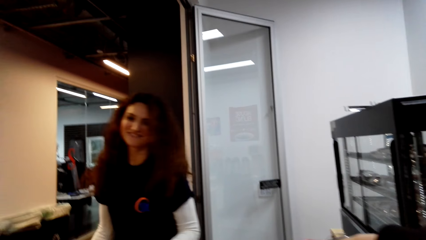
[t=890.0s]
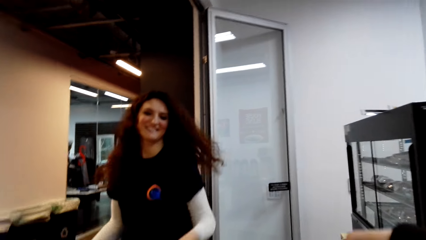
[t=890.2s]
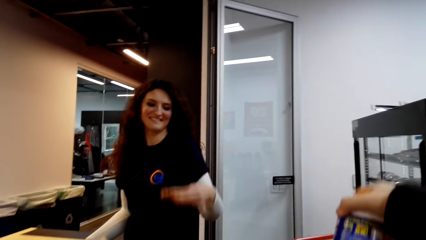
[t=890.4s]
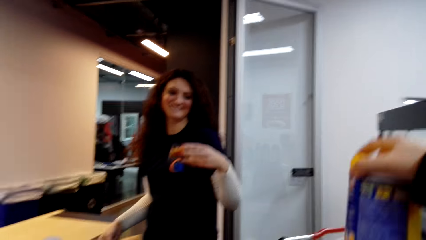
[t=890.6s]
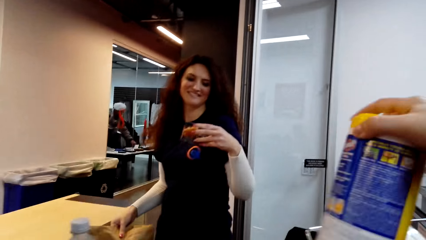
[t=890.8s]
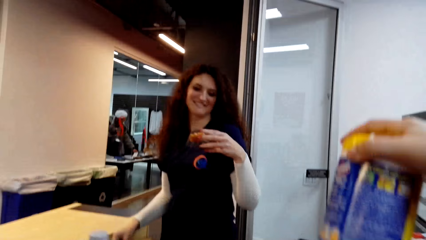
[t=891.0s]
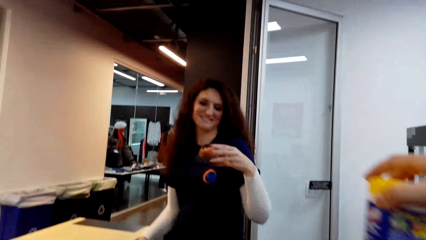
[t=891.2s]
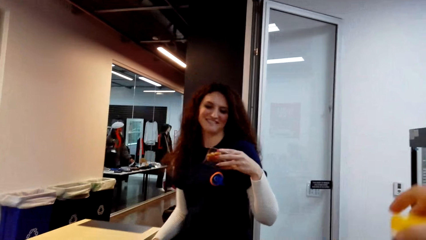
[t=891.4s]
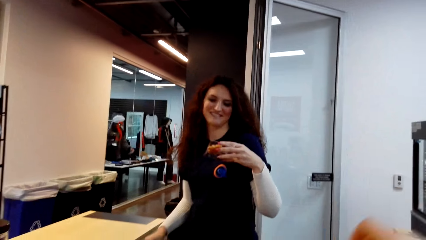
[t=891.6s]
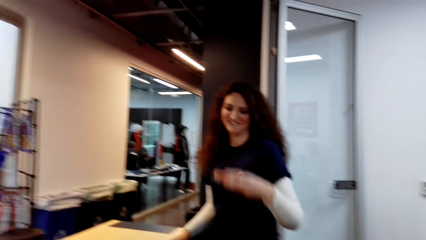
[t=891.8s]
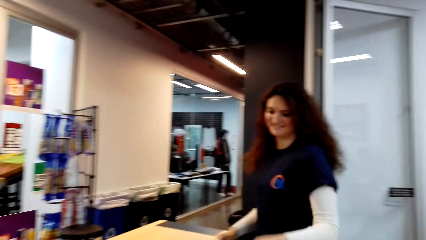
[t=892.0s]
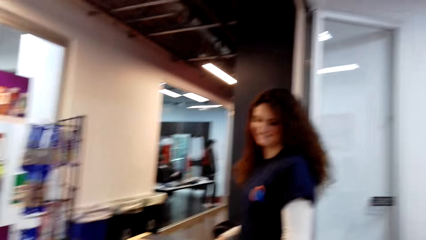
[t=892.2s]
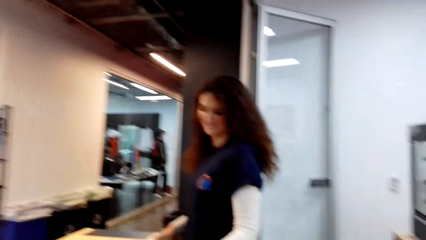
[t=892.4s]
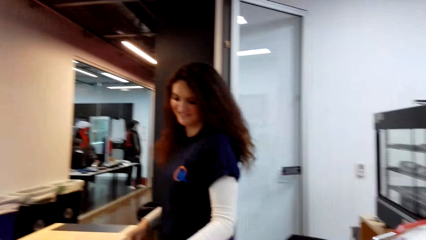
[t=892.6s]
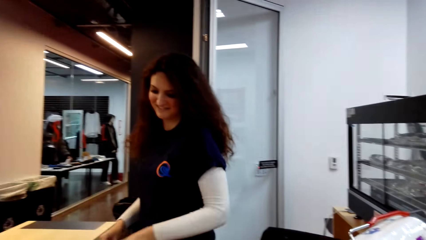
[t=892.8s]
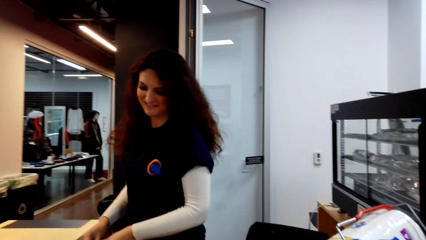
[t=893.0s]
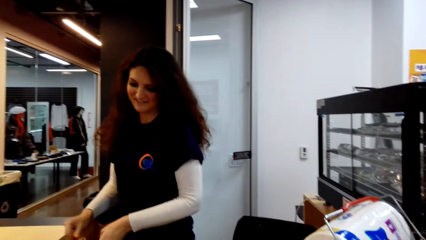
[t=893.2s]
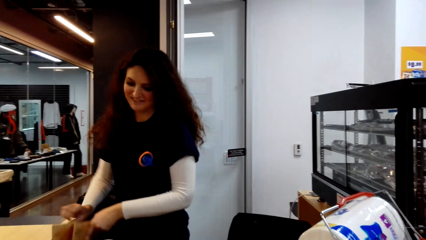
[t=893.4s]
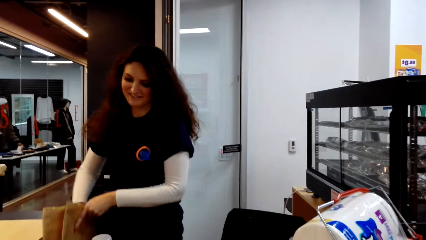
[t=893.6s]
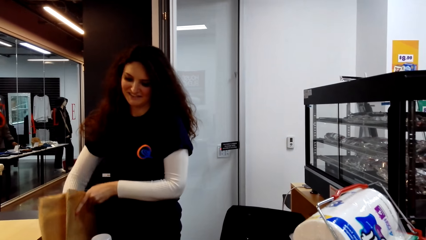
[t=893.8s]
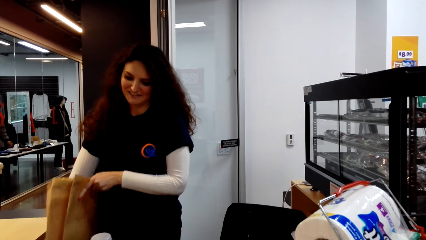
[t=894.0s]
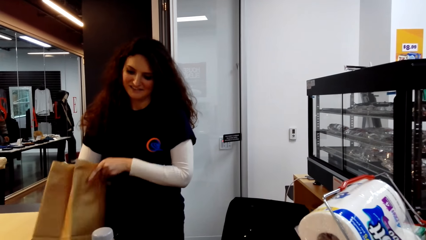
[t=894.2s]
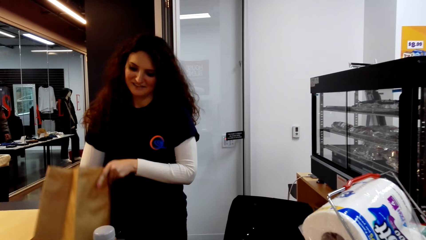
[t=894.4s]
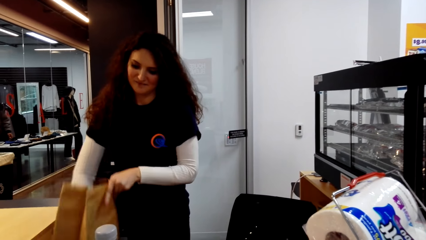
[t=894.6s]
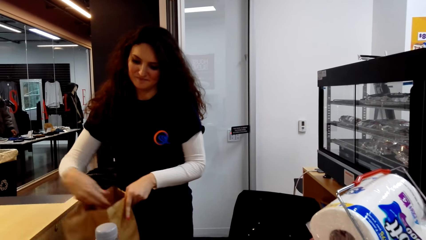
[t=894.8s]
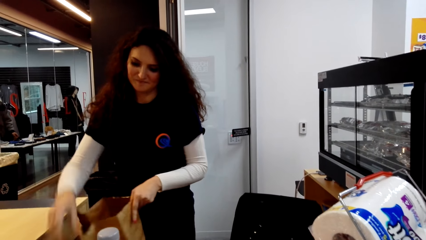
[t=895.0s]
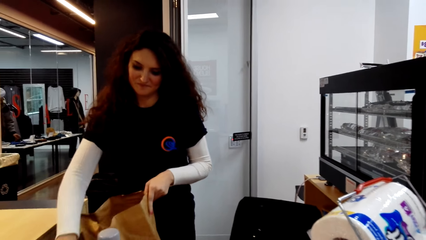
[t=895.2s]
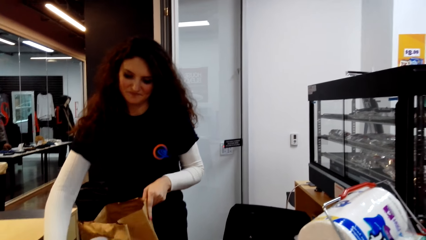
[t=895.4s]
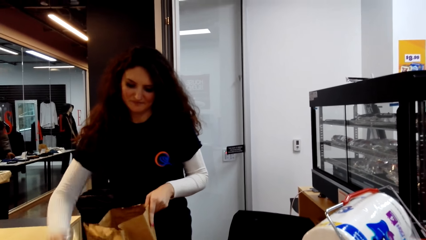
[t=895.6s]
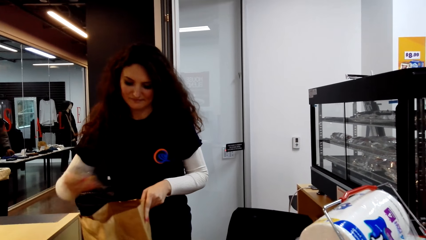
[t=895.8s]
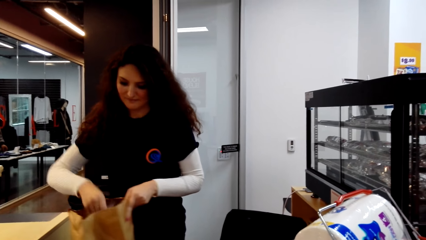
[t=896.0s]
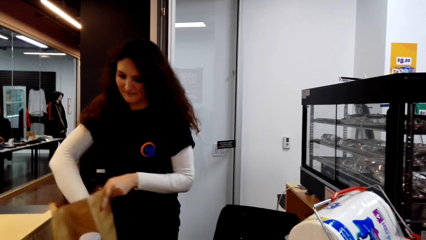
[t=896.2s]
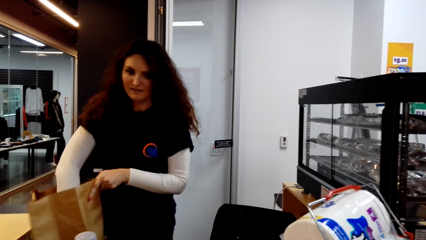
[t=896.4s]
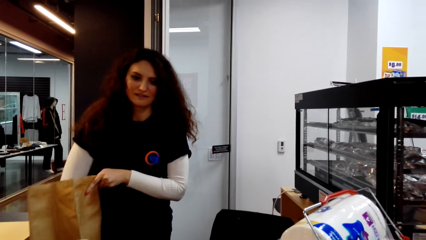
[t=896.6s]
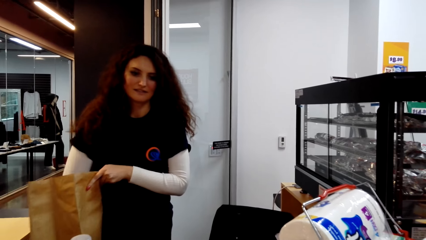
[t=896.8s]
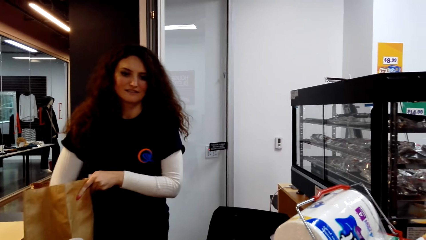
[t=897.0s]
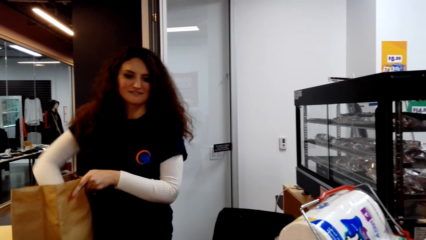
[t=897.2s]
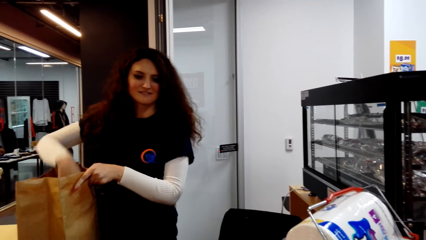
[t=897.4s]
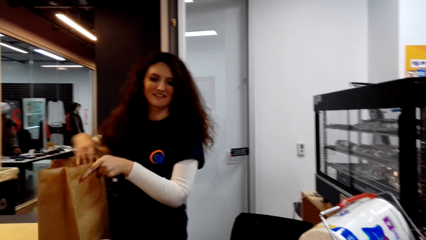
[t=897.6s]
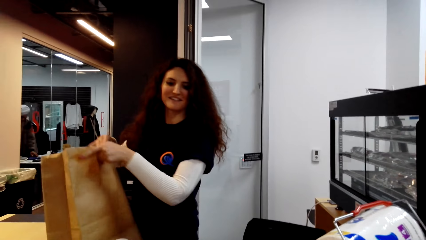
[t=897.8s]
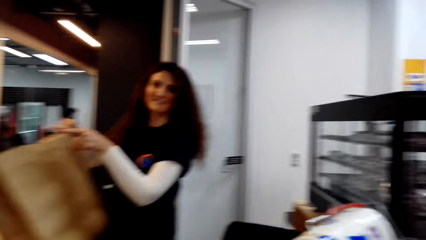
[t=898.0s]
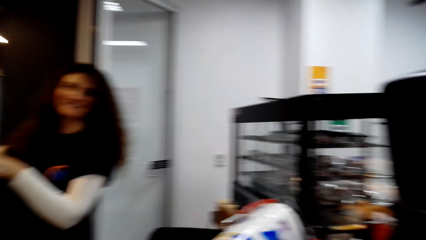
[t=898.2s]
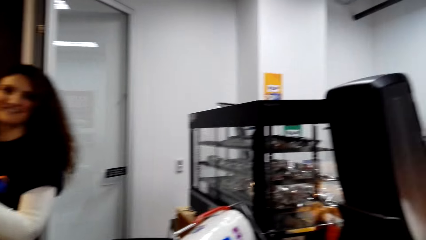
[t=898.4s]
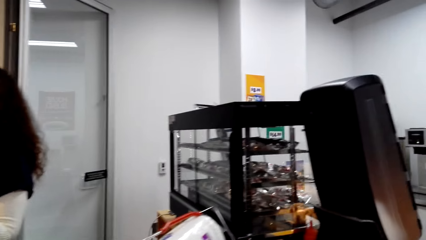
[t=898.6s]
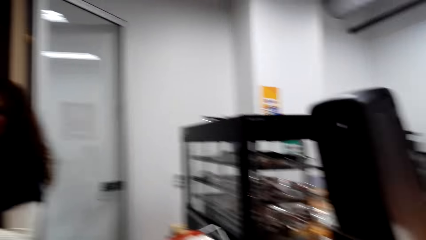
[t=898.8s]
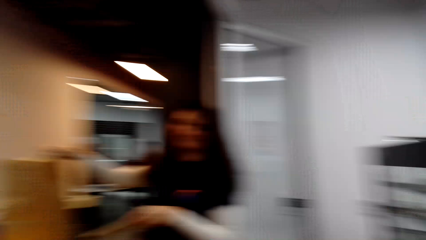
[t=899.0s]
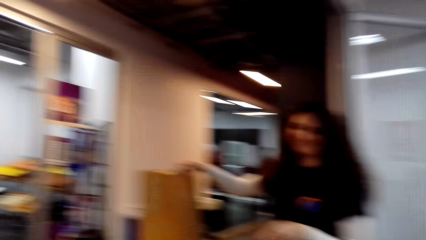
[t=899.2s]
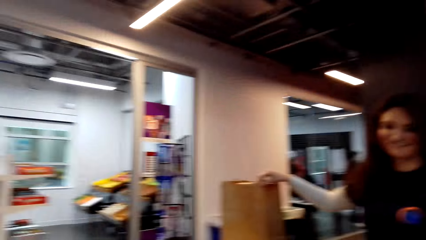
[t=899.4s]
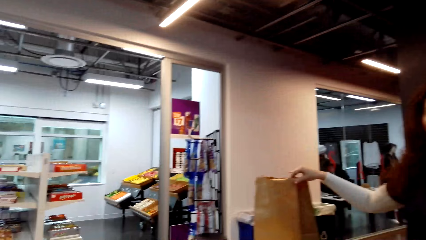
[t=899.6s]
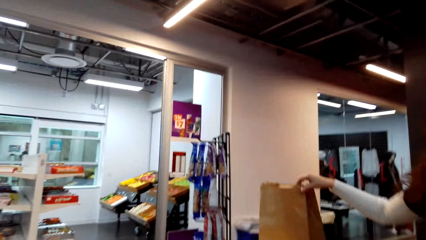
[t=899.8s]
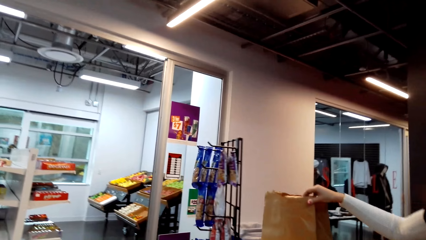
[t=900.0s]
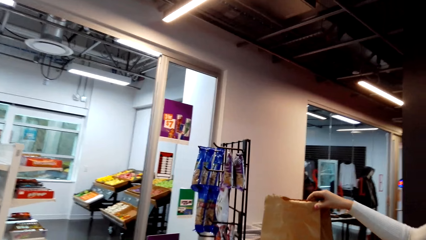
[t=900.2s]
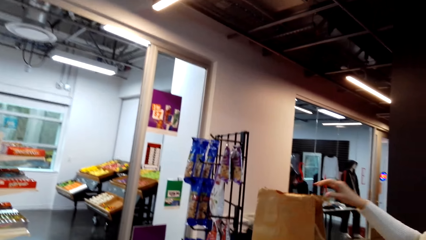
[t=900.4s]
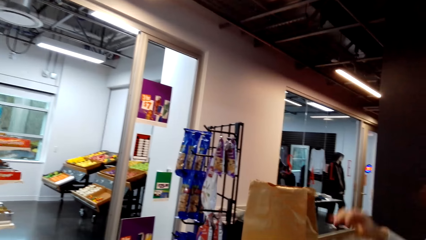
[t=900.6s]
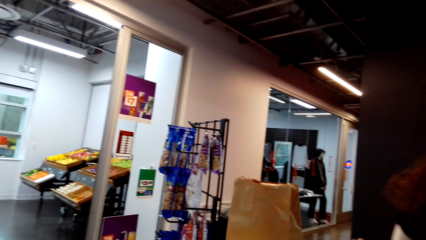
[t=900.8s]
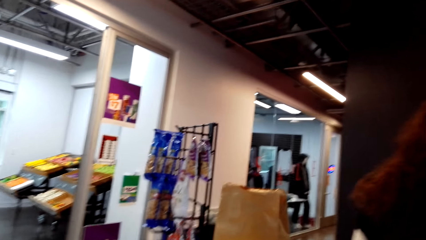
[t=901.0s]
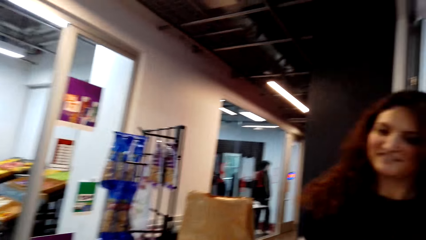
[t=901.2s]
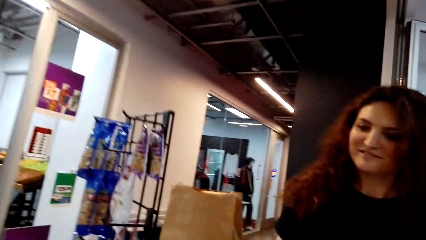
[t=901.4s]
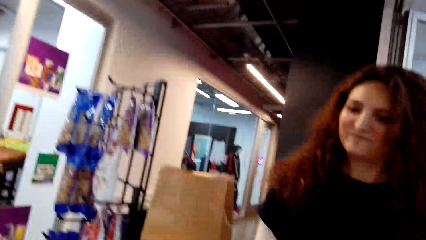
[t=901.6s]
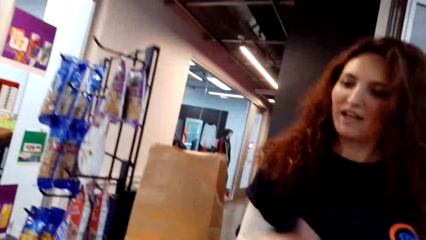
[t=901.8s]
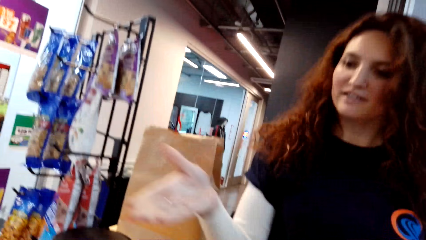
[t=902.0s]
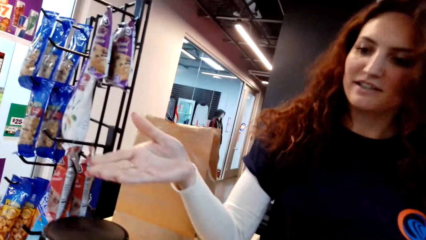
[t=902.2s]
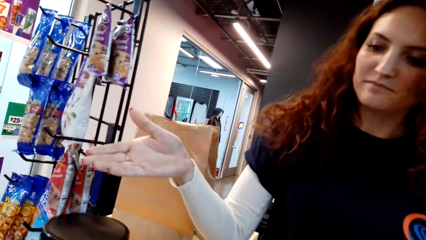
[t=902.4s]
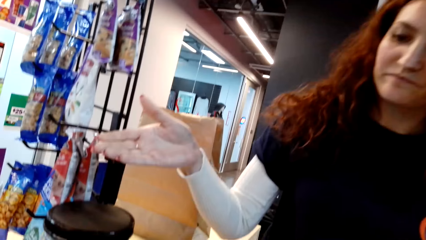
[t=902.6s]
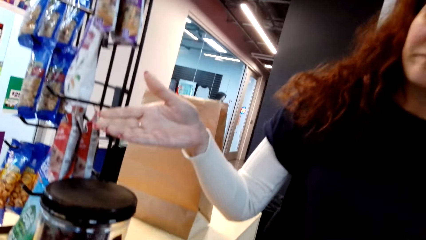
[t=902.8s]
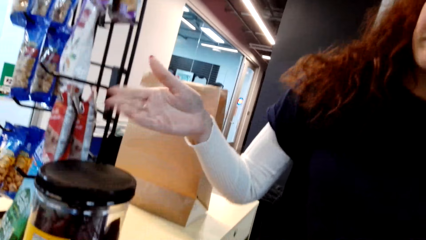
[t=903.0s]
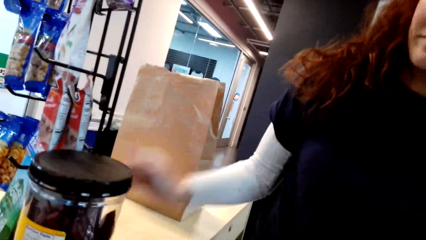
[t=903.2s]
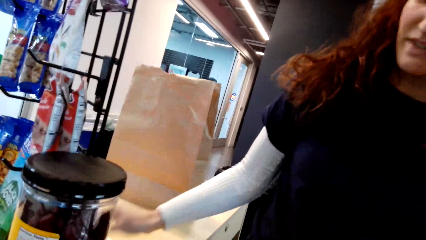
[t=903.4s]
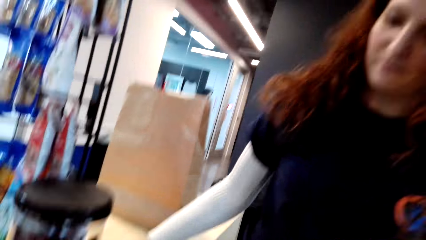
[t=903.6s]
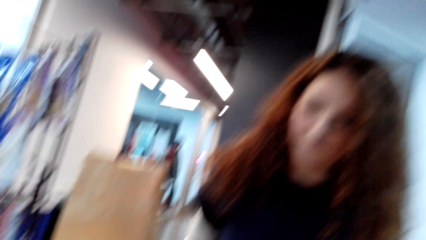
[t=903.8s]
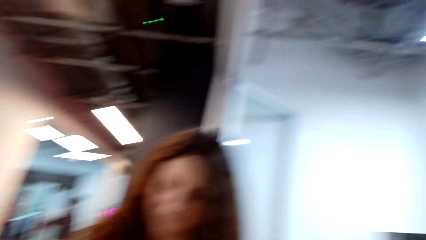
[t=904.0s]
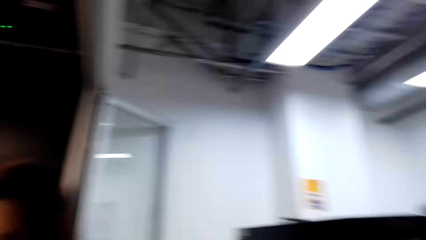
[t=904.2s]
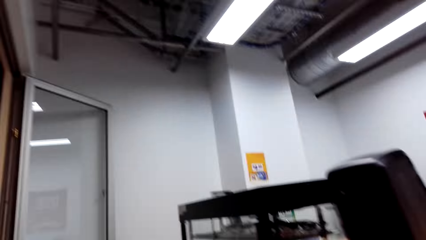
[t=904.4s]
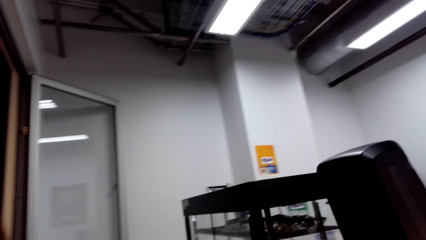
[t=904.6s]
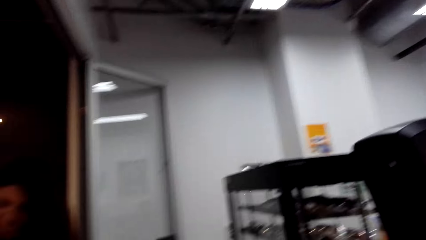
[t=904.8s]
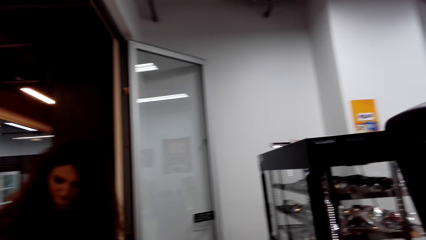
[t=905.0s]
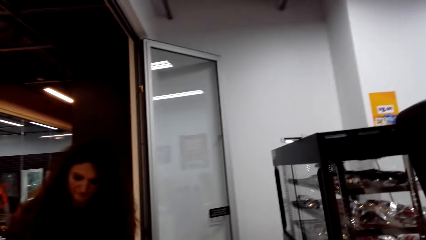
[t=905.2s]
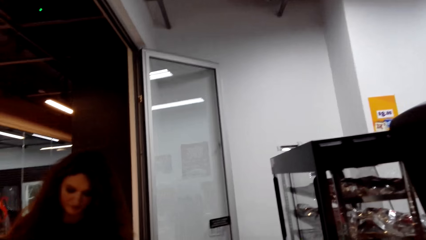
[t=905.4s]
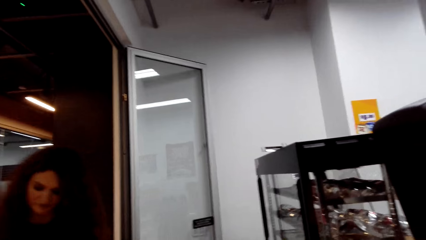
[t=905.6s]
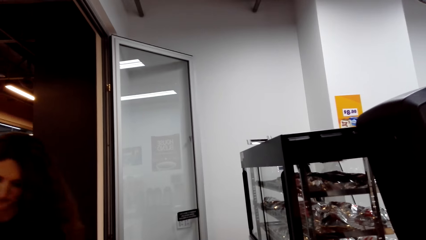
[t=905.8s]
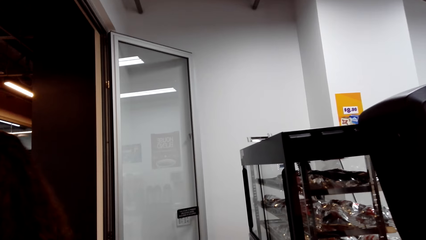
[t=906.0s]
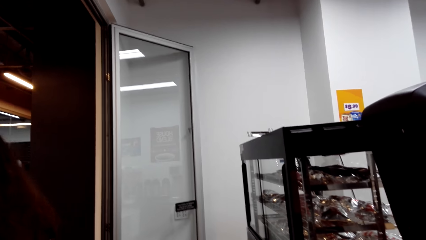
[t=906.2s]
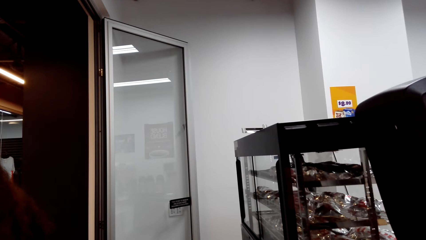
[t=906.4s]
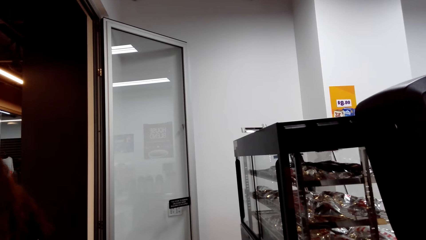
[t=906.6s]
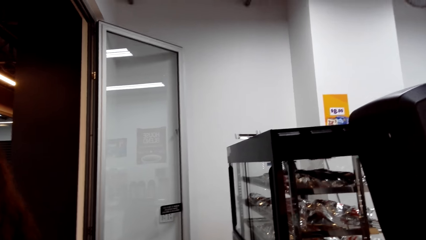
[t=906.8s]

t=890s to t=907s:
The camera wearer dialogues with the cashier. The cashier holds something. The camera wearer holds something. The cashier opens a shopping bag, picks up something, puts something in the shopping basket and puts the shopping basket on the surface. The cashier places the bag on the countertop. She moves her hand. The camera wearer dialogues with the cashier.
